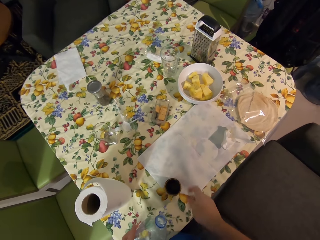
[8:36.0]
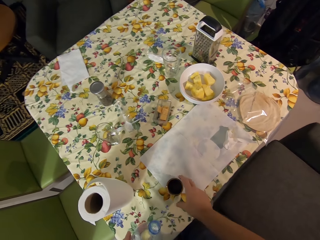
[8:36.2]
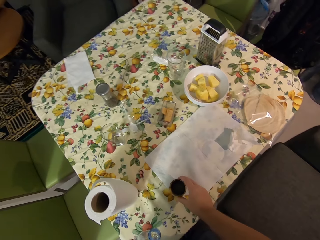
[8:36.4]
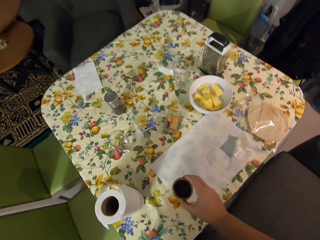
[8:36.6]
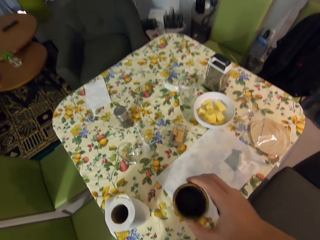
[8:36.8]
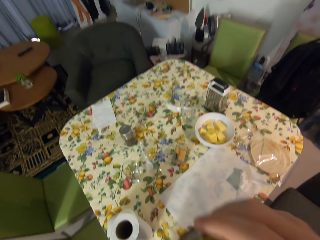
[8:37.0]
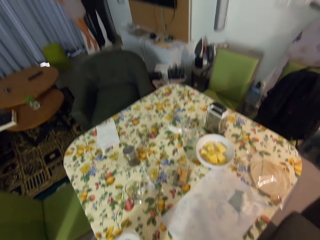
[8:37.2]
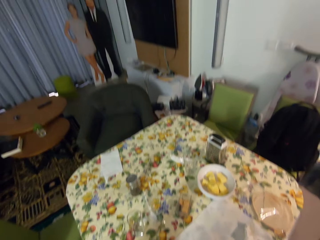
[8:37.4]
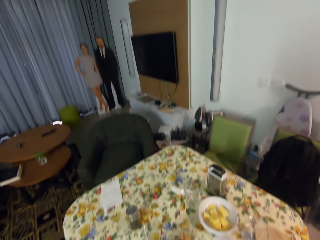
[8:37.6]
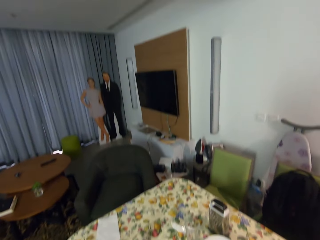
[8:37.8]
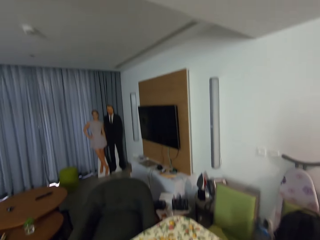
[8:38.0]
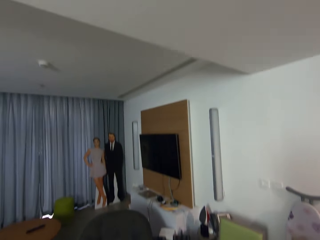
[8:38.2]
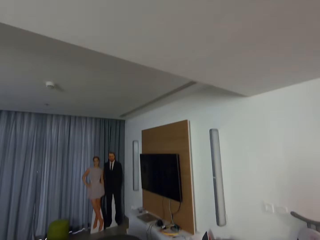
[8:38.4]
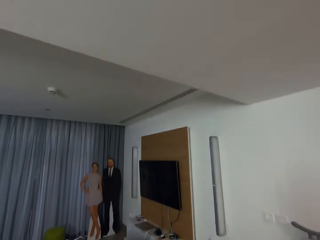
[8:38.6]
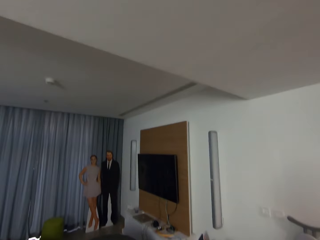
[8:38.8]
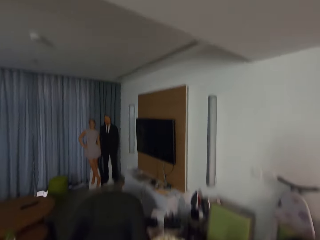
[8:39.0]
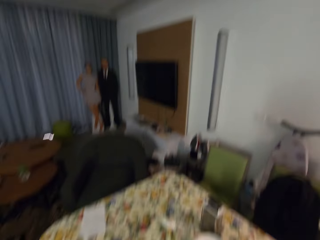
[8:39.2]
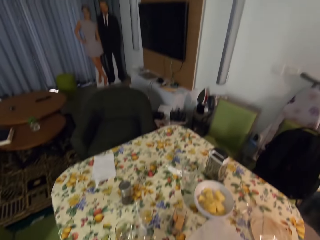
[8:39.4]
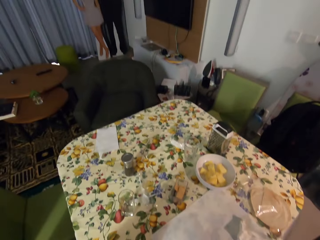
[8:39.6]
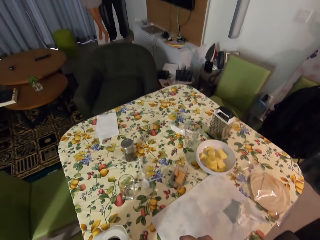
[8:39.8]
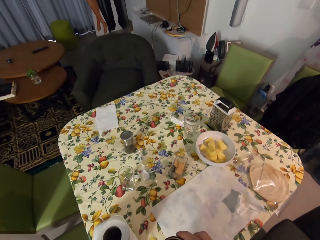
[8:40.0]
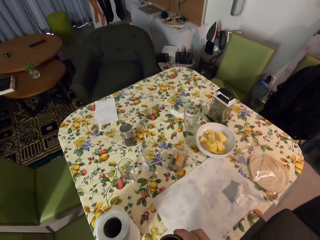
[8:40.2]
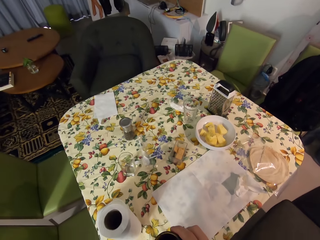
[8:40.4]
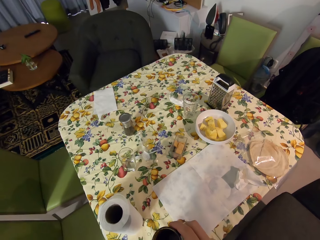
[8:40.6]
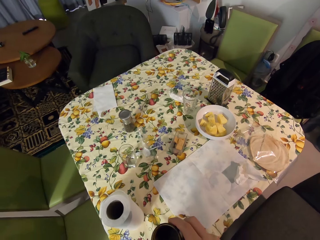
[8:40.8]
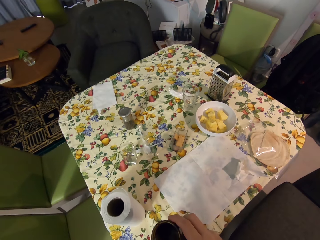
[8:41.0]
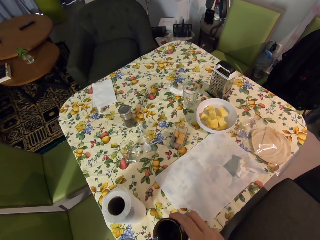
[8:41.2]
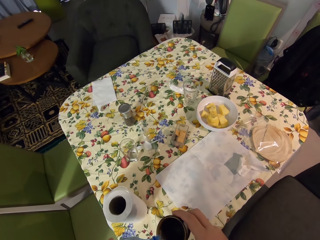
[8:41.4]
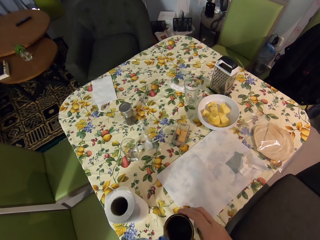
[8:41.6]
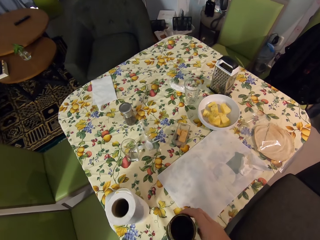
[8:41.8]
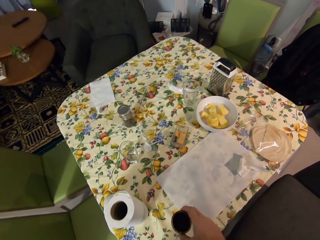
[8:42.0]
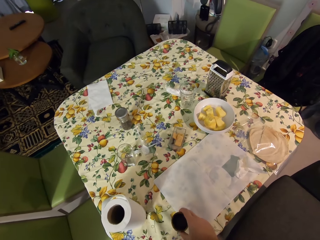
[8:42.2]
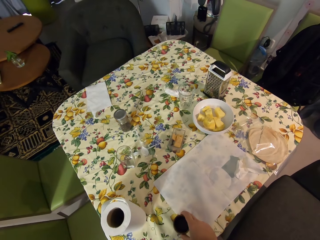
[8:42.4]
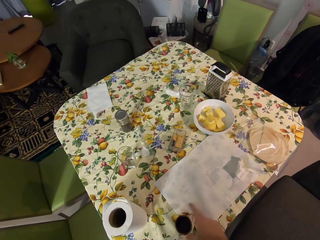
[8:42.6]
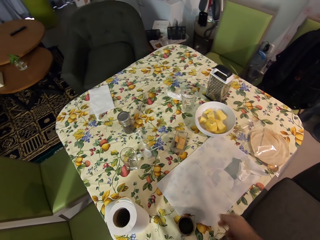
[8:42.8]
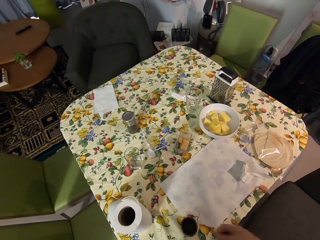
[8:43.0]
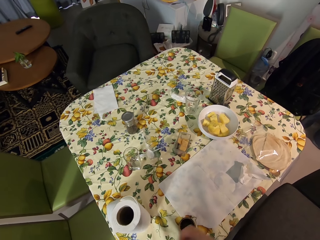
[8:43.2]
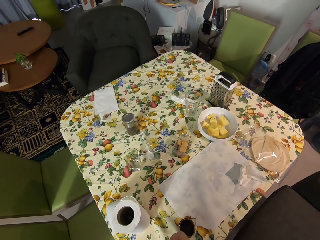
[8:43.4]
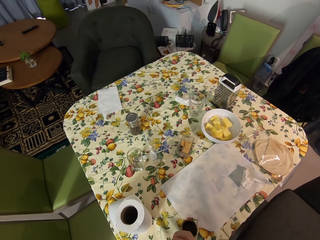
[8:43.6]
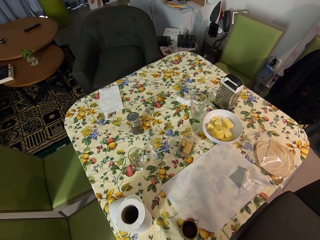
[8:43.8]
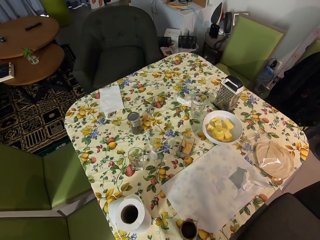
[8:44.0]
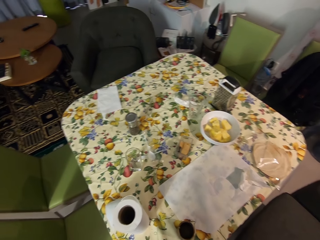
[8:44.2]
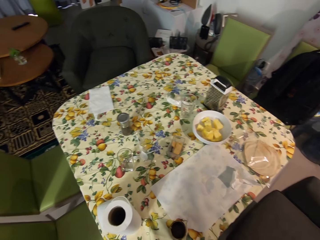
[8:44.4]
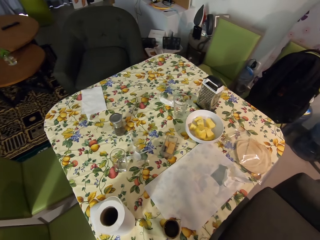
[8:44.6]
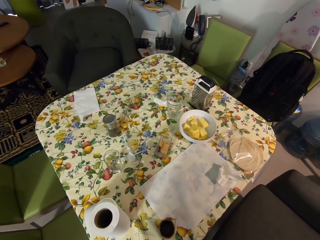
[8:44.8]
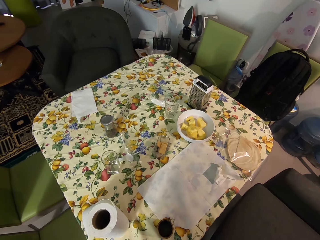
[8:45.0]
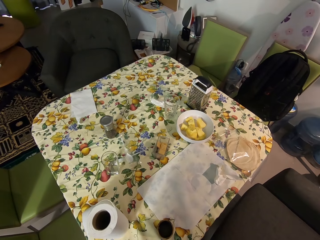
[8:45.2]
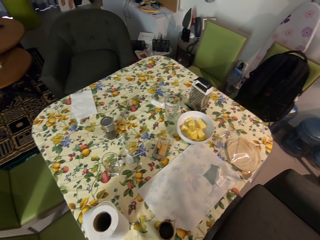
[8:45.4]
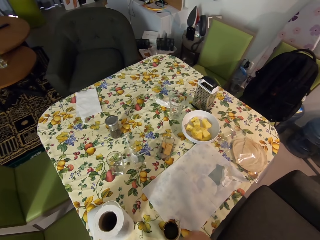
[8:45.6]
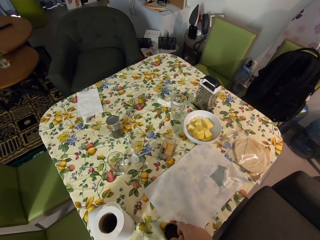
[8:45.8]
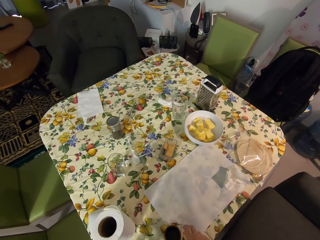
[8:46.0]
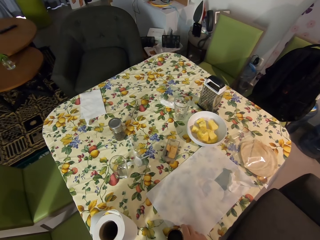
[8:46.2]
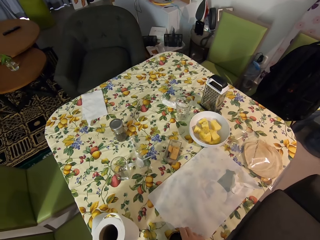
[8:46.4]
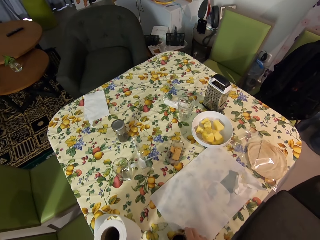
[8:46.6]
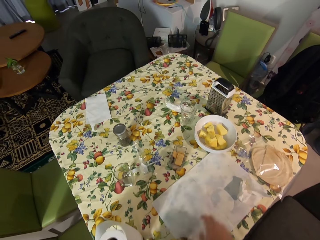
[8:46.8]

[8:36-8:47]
The camera wearer picks up a glass. They drink from the glass. They put the glass or lid on the table.

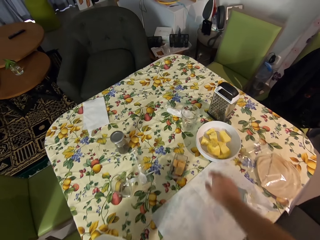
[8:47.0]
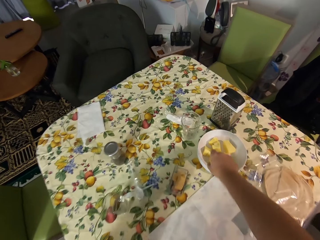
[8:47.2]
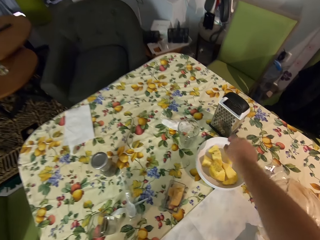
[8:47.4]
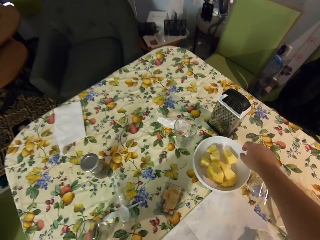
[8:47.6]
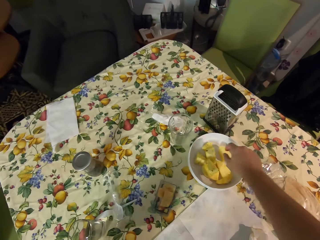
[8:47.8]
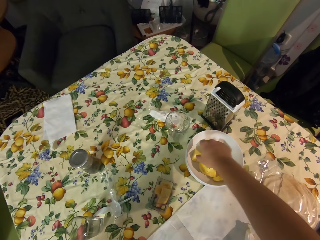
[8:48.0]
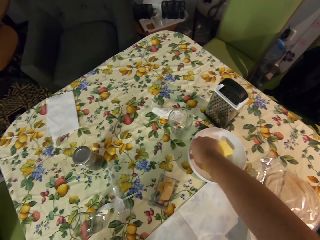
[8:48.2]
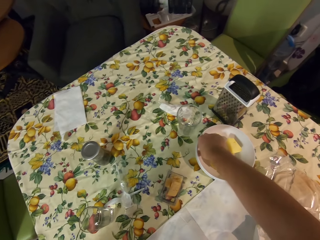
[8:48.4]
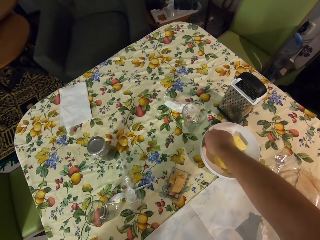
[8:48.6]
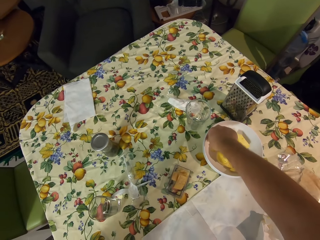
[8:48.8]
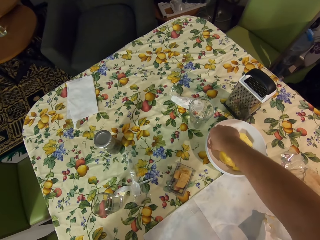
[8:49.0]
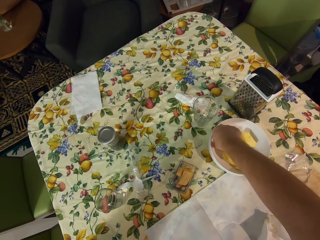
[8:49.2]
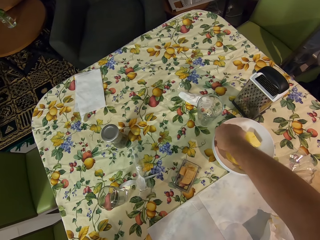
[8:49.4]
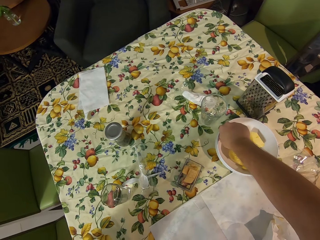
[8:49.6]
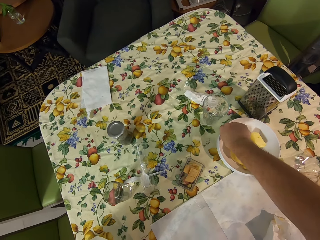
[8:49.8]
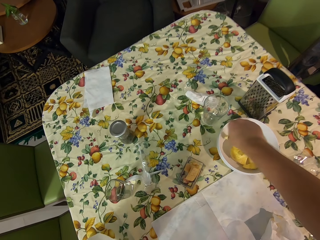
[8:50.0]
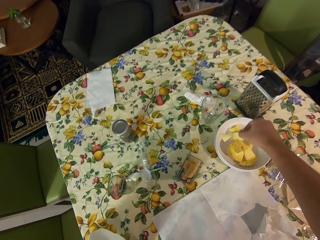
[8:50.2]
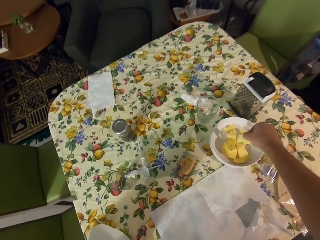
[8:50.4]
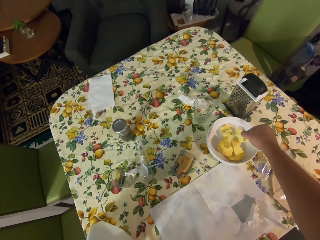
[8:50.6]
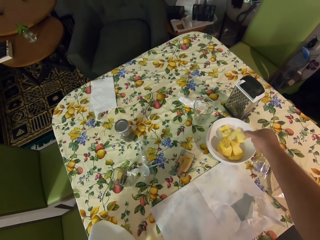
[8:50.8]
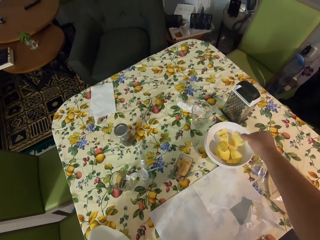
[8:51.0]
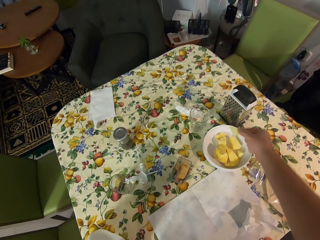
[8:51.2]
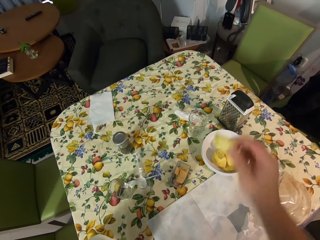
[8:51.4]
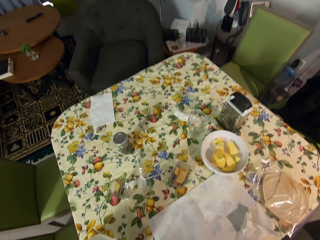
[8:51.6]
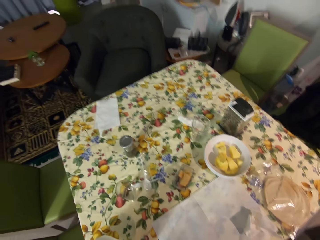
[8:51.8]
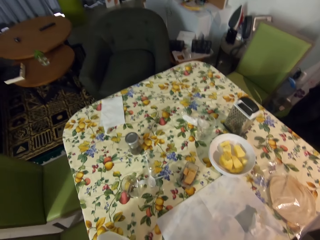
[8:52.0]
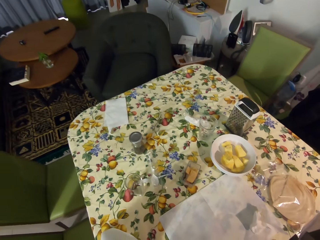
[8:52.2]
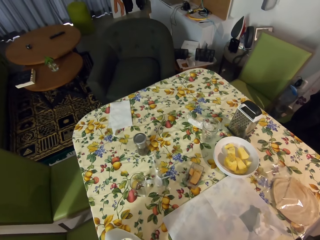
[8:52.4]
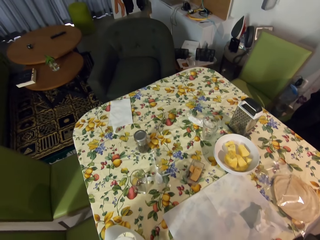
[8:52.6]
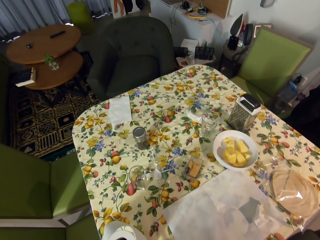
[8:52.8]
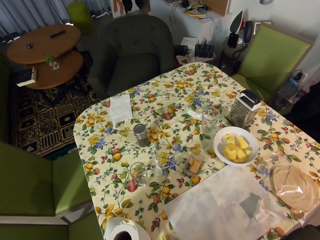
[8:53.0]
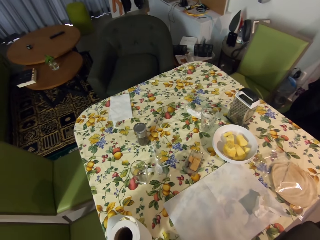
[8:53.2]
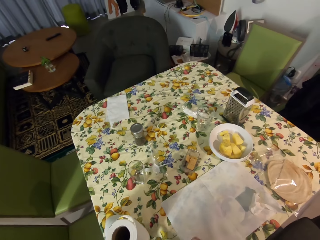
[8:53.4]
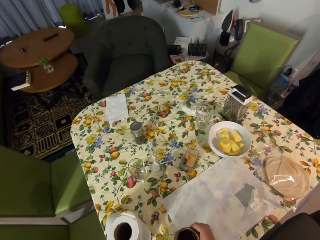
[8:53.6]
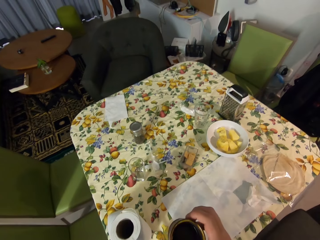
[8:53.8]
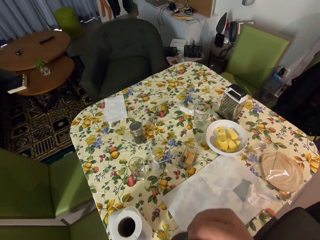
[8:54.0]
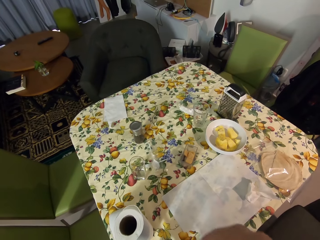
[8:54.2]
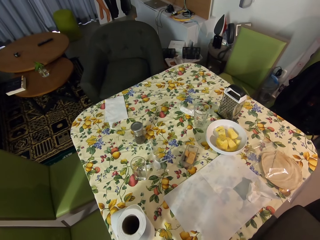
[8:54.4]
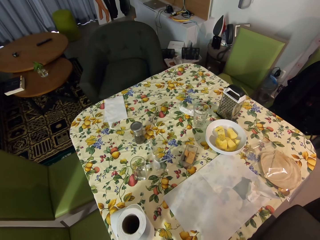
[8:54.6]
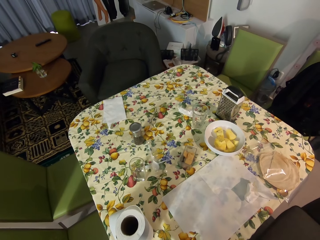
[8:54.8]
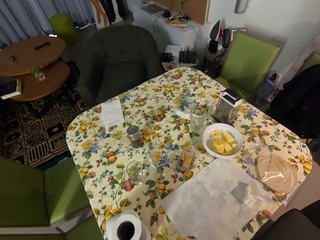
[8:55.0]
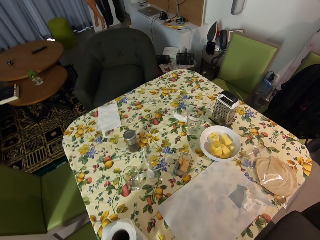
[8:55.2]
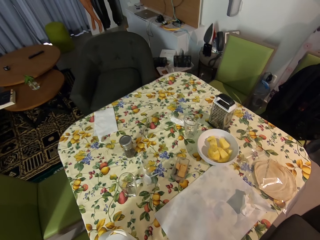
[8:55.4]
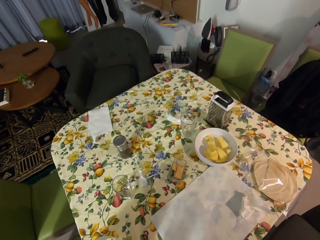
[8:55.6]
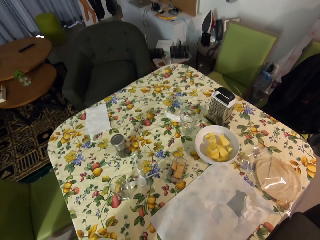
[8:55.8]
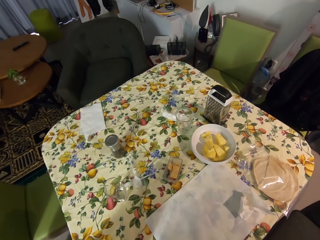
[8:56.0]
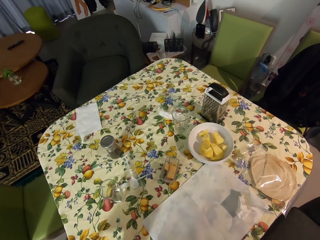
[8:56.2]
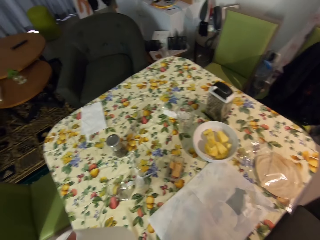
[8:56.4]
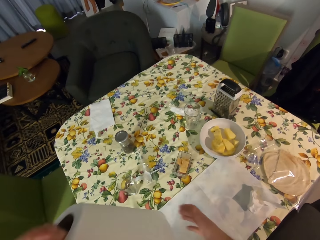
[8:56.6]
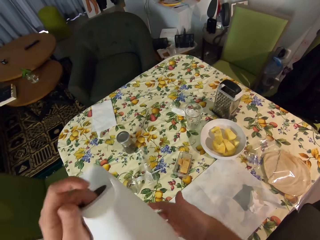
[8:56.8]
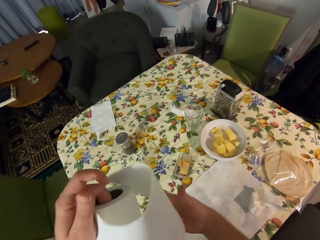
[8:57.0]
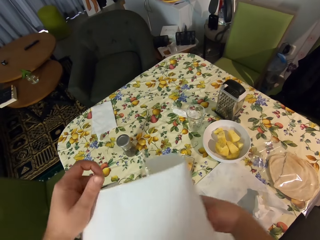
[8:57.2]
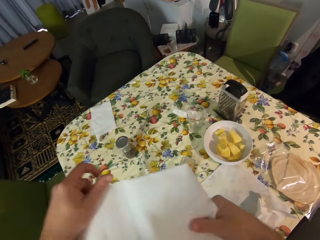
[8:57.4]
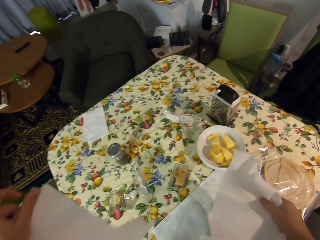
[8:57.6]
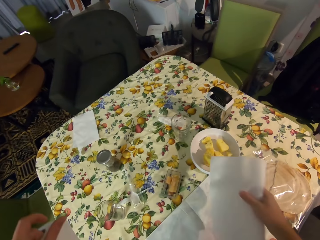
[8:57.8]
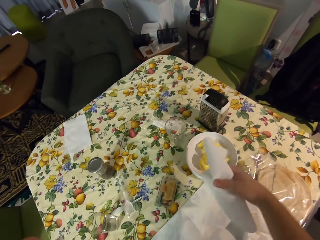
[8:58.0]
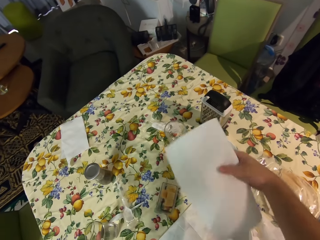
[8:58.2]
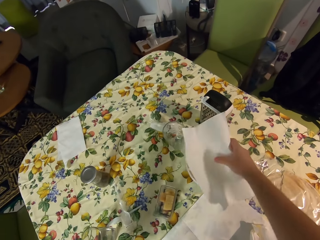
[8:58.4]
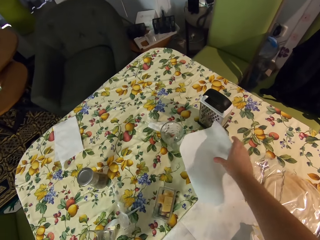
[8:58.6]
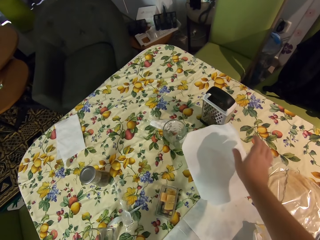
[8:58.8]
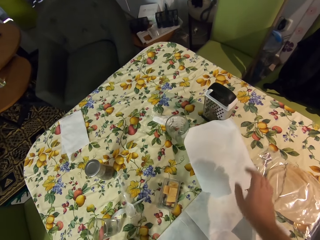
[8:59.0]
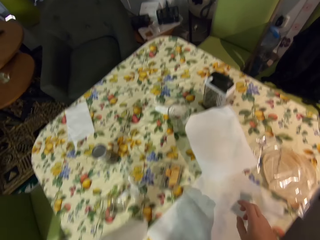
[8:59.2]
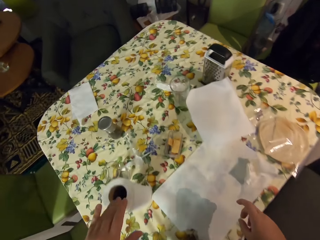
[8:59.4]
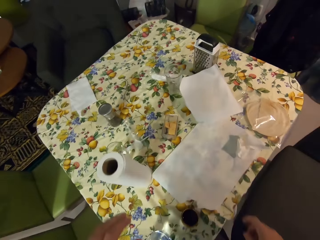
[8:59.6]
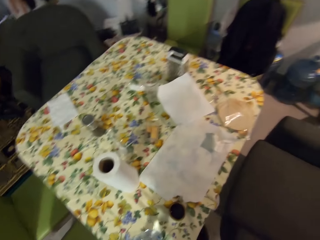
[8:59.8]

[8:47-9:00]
The camera wearer picks up a piece of fruit. They eat something. They drink from the glass. They cut a piece of tissue. They cover the bowl with the tissue.
